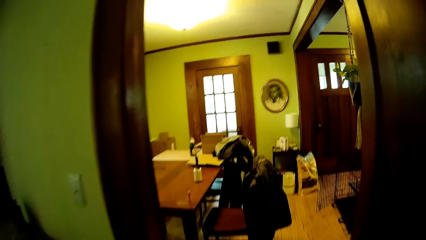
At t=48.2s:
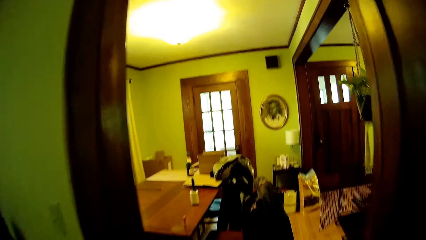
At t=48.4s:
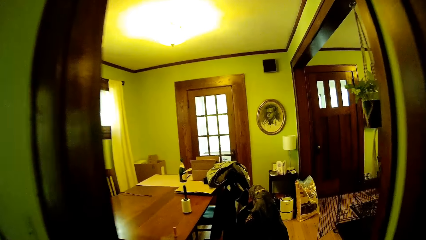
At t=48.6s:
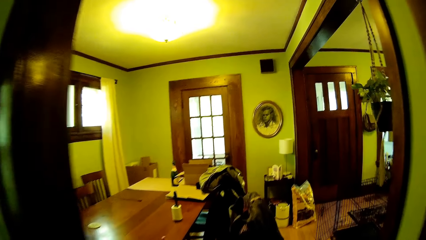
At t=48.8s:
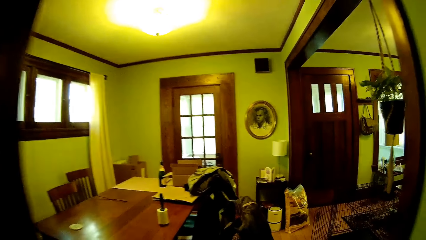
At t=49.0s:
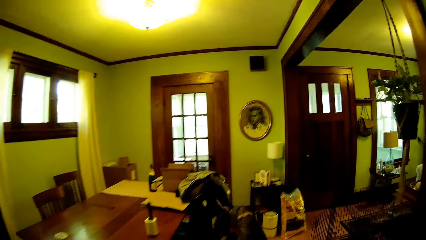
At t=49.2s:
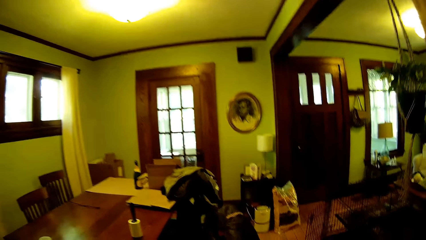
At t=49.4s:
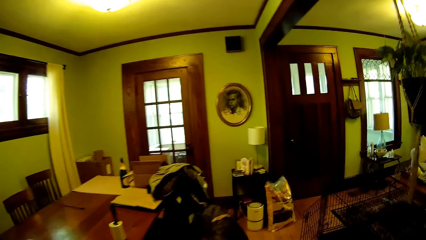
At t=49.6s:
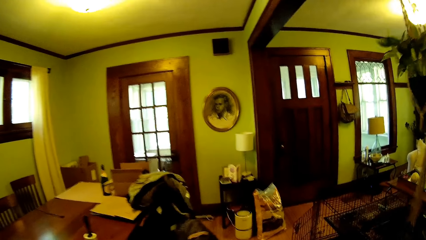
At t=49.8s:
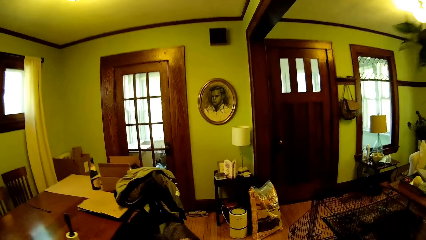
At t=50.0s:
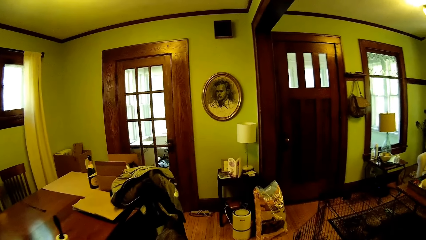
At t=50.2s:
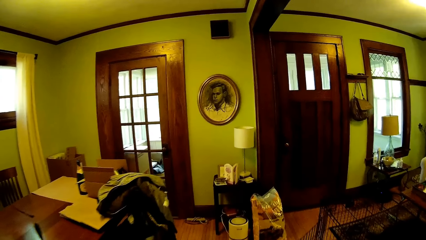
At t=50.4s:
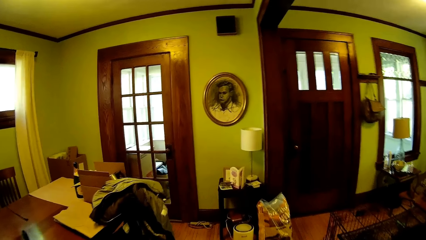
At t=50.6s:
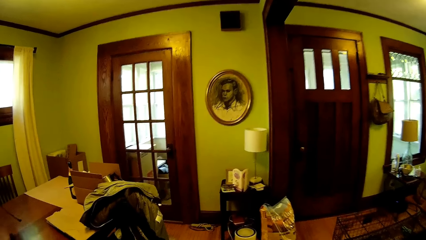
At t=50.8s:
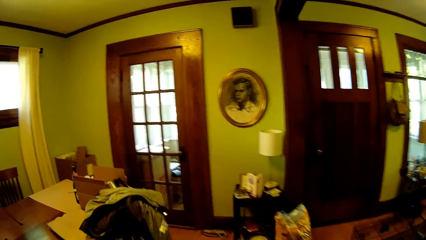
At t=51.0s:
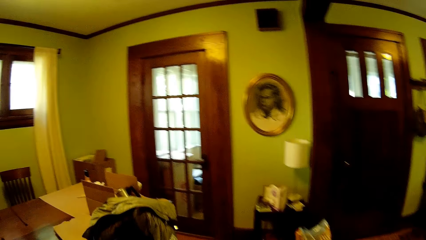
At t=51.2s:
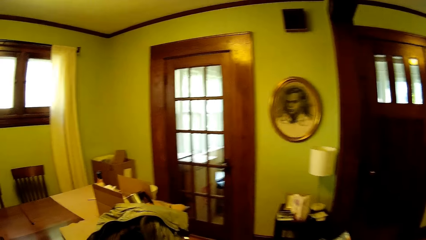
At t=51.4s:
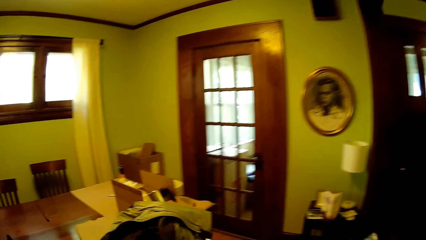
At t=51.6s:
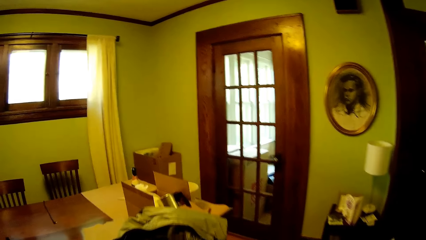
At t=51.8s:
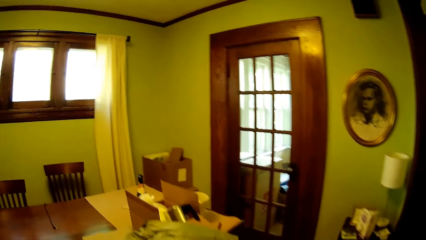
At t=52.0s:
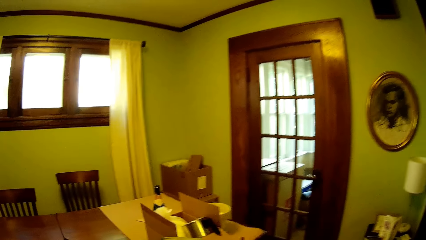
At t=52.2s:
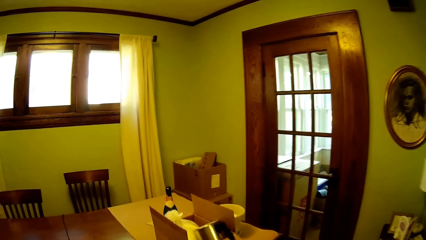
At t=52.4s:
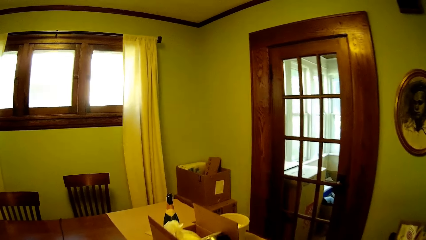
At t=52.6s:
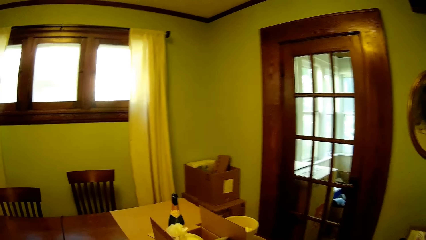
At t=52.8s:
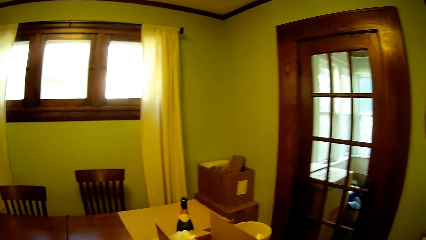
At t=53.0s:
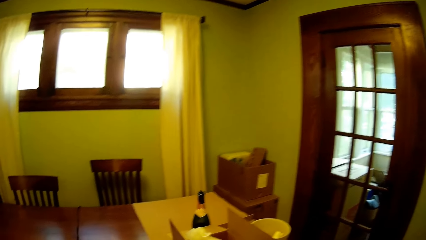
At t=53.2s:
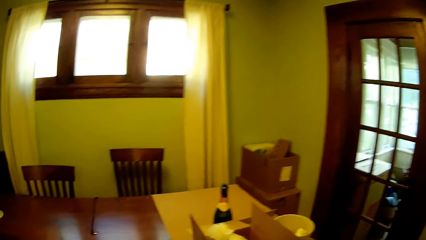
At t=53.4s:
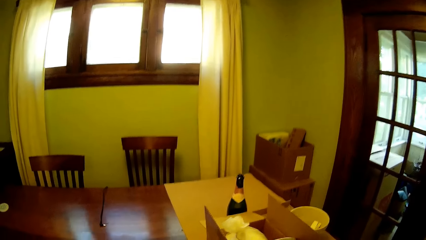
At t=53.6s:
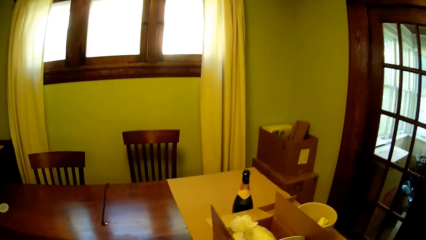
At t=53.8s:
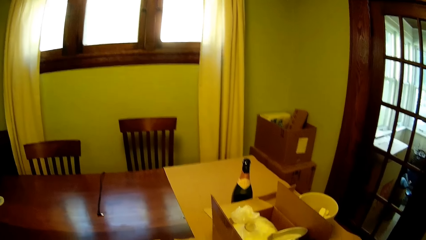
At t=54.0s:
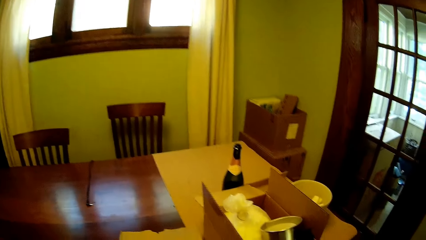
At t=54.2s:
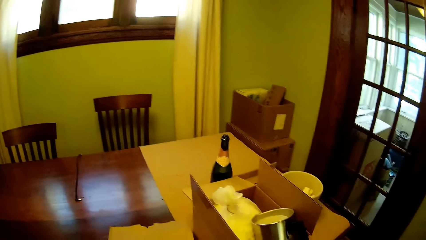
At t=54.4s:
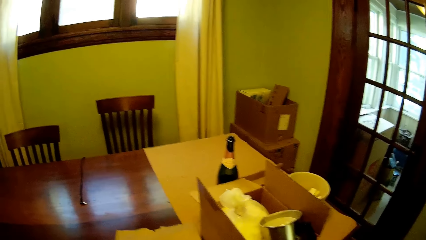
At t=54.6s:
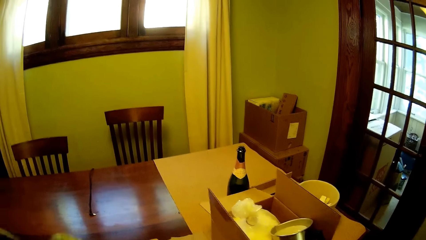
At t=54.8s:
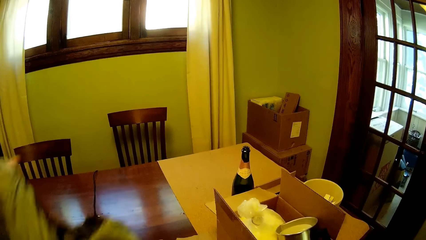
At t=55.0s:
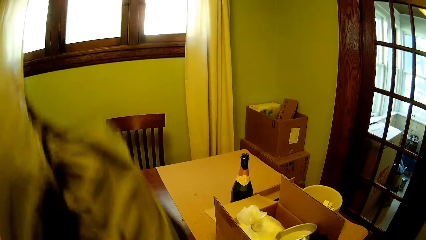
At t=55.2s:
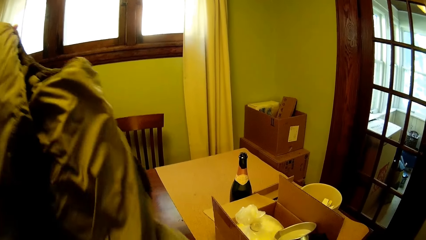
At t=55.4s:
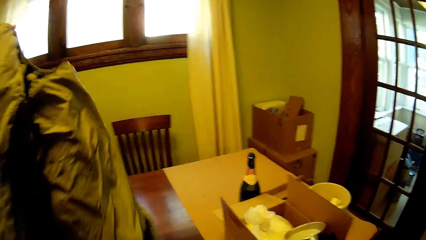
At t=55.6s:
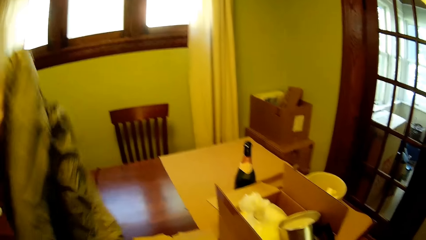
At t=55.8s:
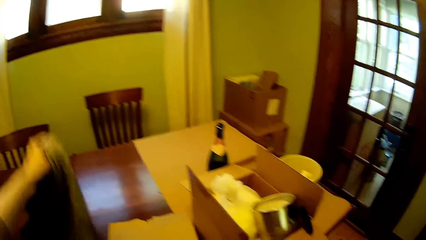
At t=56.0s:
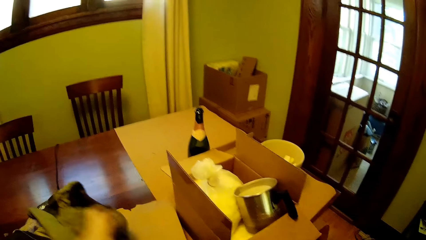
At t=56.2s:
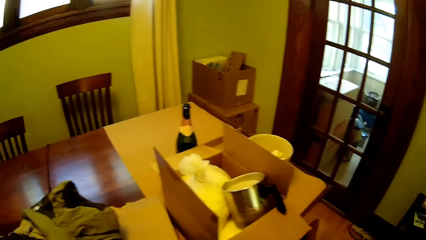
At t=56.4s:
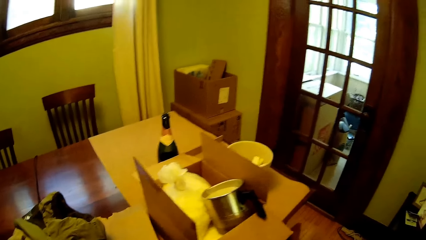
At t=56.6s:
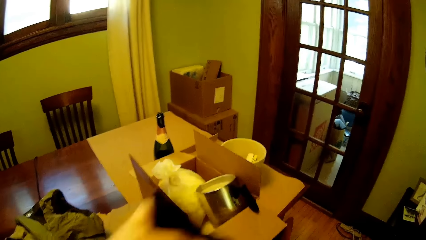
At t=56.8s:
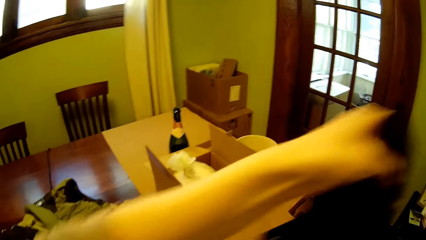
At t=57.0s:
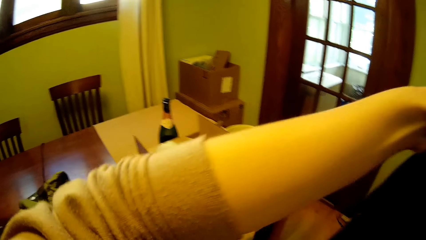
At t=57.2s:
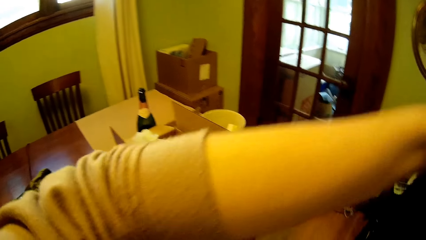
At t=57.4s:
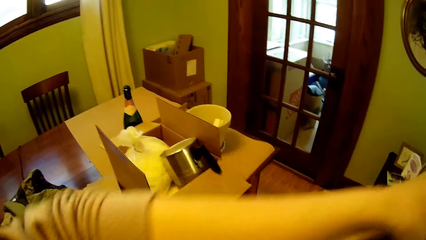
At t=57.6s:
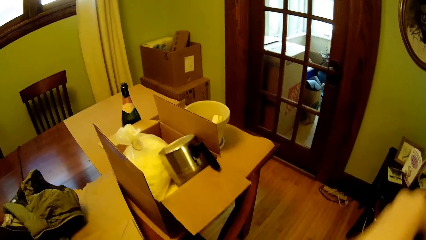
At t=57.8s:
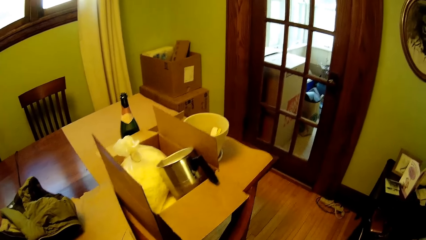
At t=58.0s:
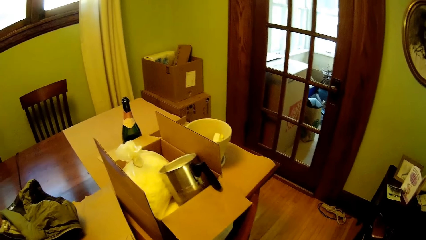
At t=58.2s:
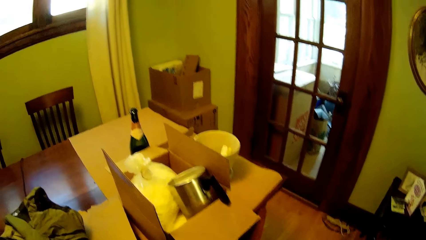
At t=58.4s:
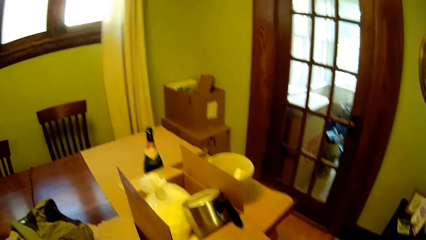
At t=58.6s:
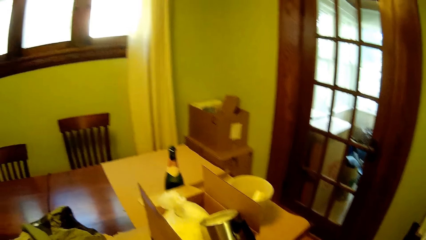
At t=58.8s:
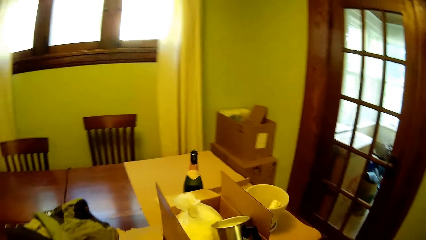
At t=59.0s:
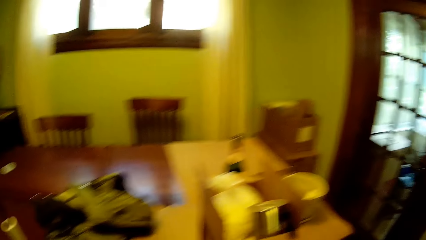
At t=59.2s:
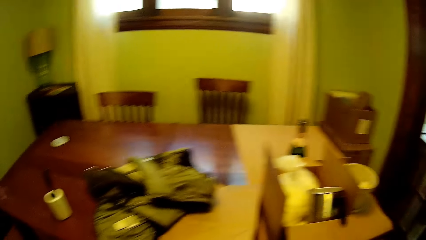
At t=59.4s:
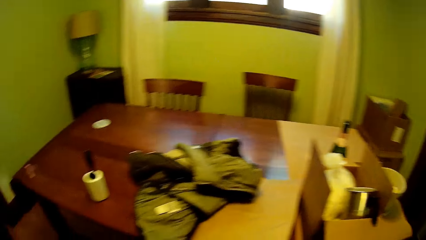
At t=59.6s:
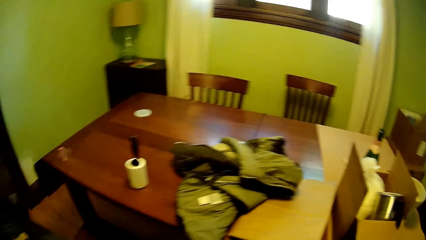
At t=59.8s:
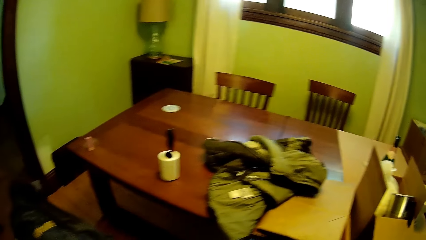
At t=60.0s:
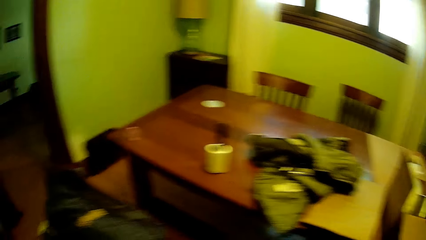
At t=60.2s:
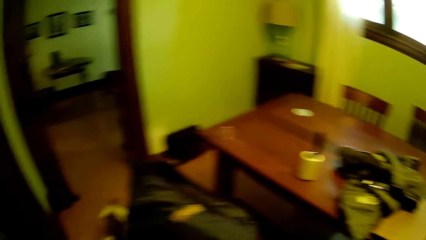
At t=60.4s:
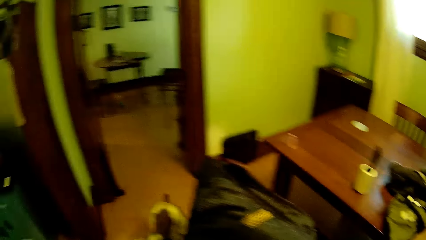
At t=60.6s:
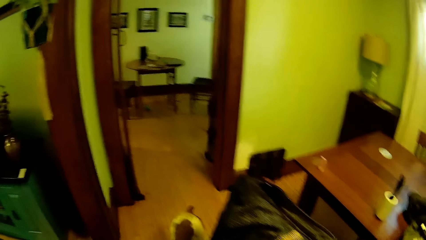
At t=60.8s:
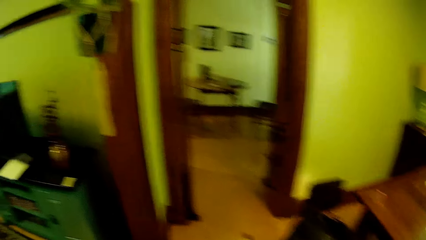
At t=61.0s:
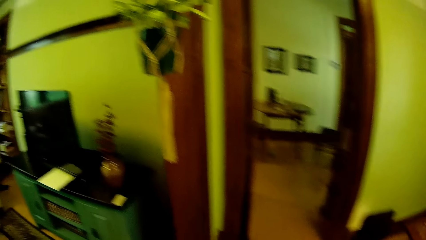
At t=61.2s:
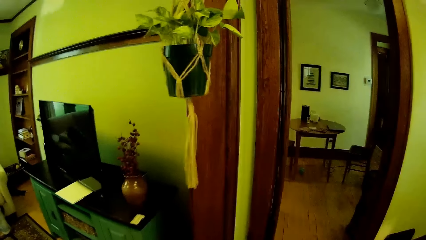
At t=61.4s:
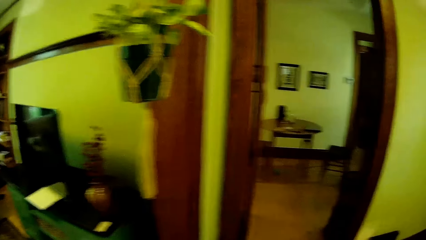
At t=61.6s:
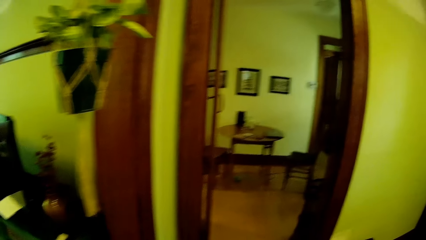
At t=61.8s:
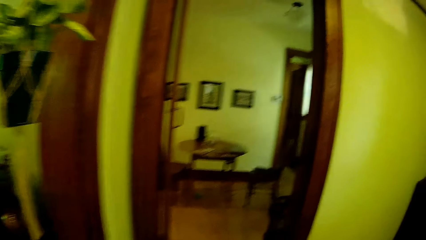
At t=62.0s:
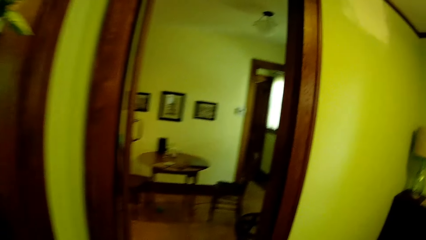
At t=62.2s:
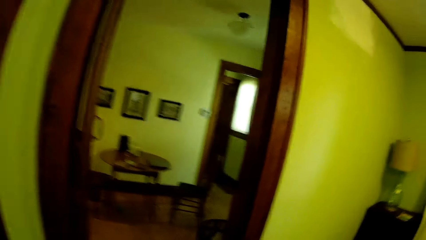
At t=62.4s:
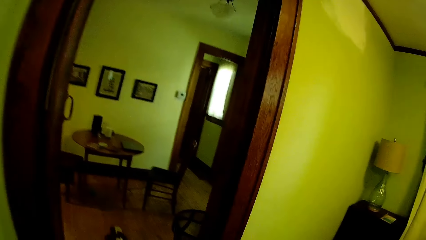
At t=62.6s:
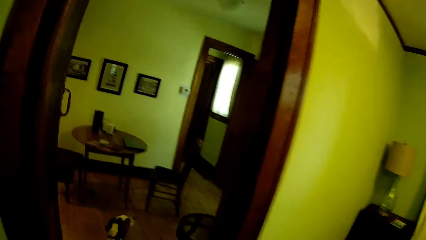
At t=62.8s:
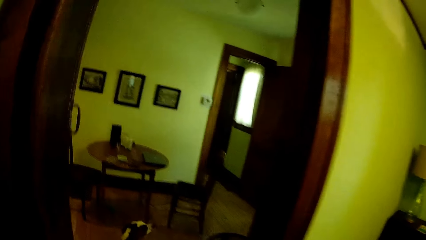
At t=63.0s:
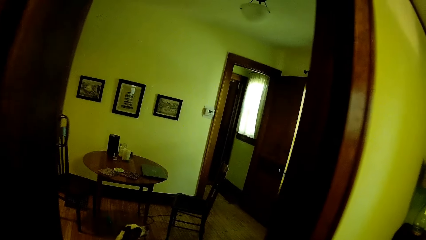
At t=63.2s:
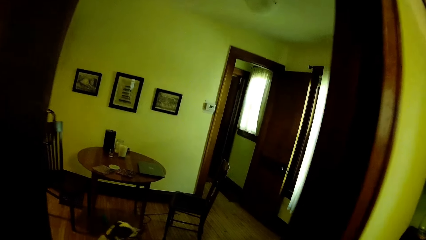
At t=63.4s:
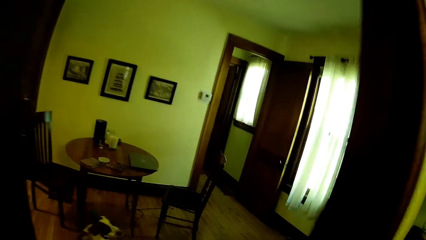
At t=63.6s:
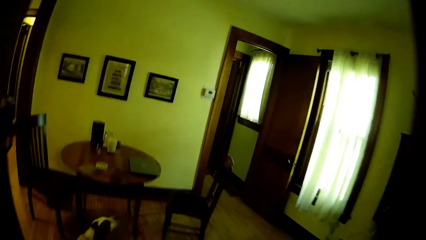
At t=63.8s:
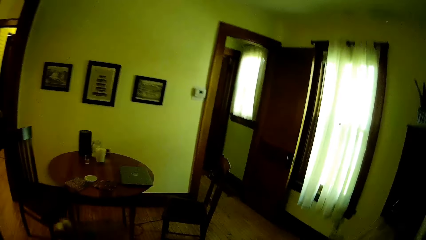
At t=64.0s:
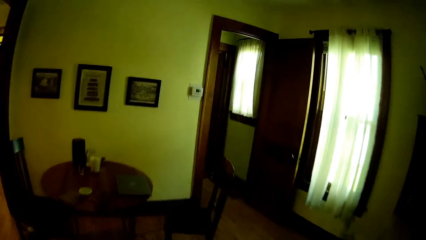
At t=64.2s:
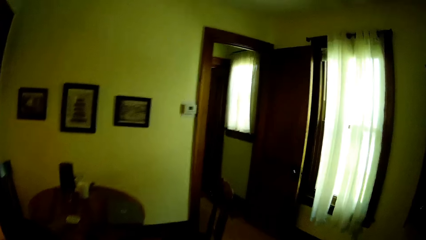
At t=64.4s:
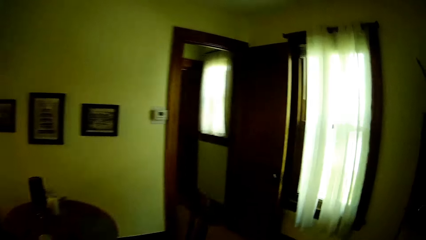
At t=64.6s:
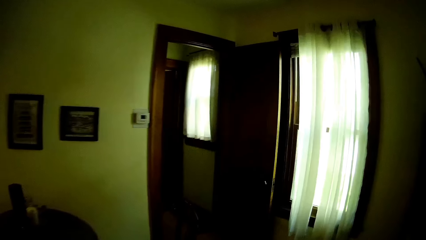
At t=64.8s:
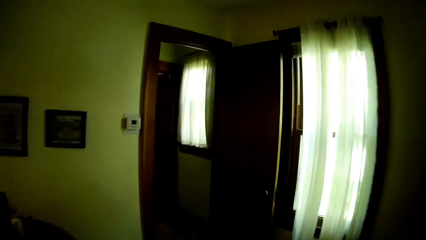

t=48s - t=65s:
The camera wearer picks a jacket from a chair in the dining room with his left hand. He drops the jacket on the table in the dining room with his left hand. He raises a hand up. He picks a black cloth from the chair in the dining room with his left hand. He looks around.
